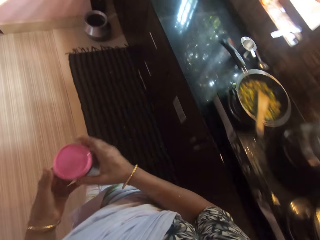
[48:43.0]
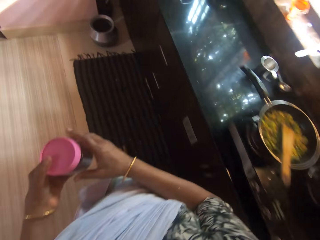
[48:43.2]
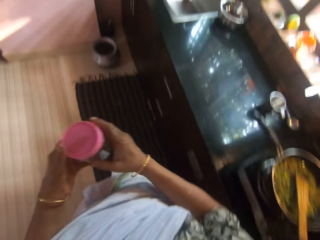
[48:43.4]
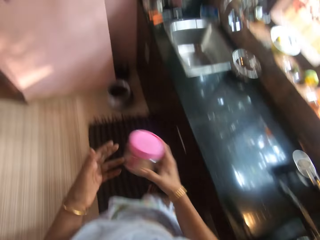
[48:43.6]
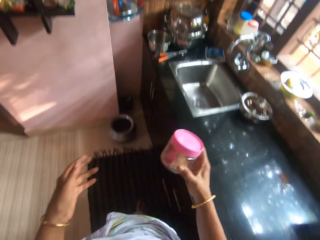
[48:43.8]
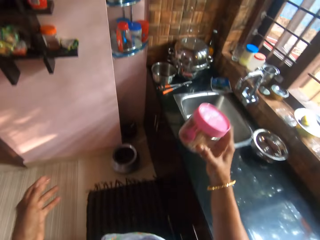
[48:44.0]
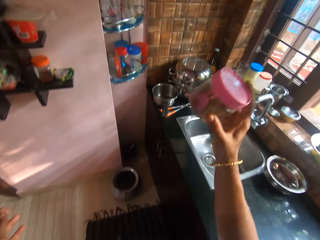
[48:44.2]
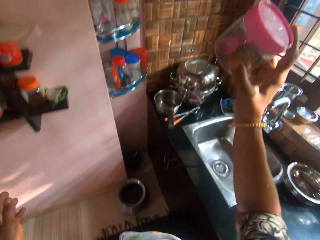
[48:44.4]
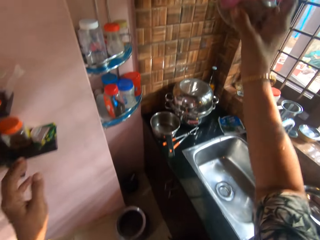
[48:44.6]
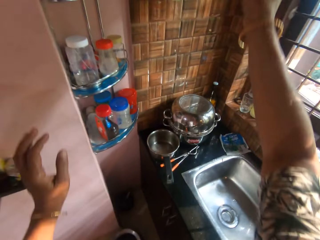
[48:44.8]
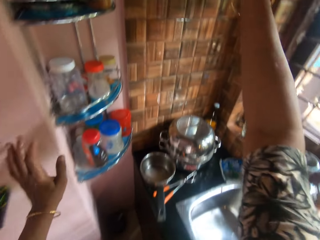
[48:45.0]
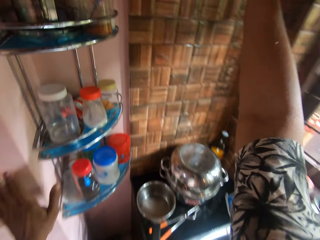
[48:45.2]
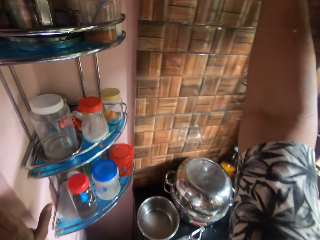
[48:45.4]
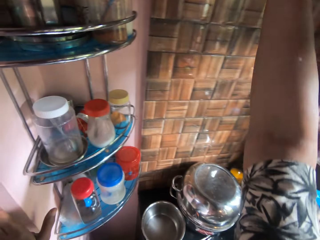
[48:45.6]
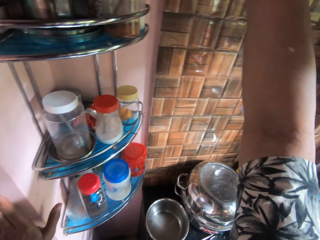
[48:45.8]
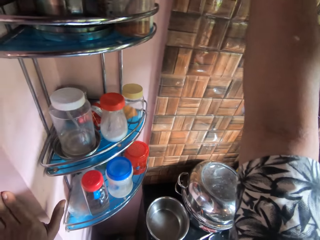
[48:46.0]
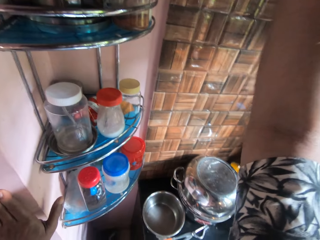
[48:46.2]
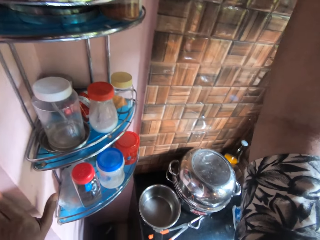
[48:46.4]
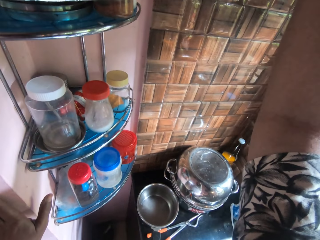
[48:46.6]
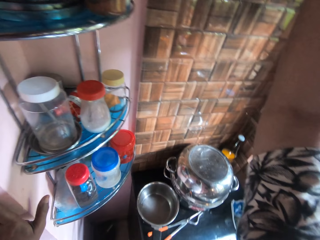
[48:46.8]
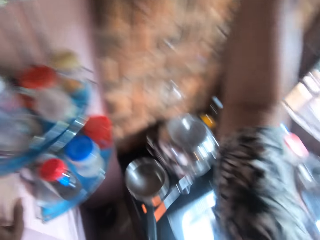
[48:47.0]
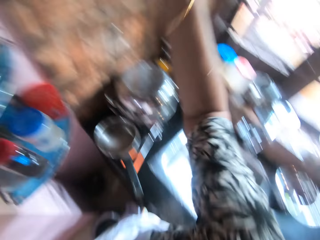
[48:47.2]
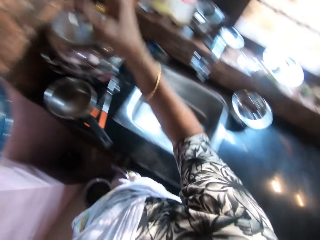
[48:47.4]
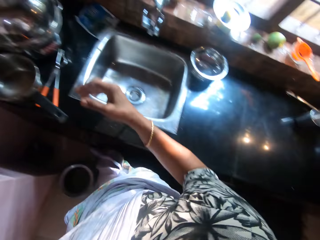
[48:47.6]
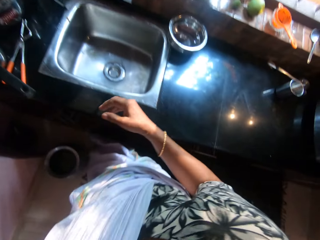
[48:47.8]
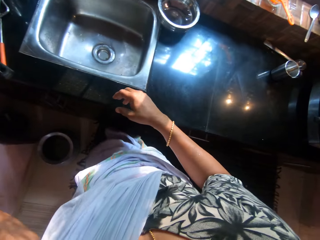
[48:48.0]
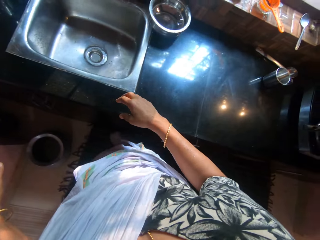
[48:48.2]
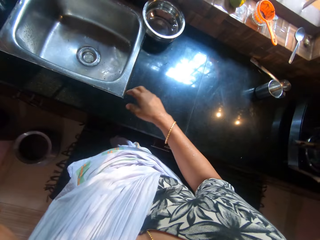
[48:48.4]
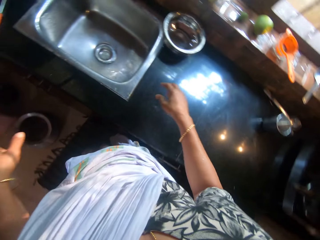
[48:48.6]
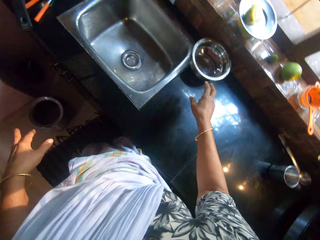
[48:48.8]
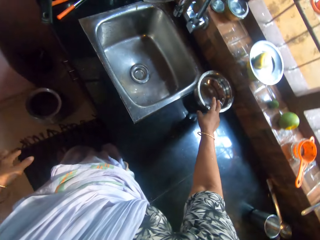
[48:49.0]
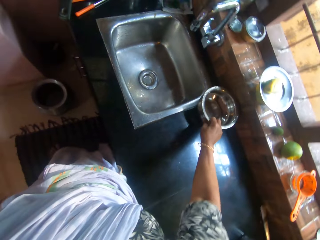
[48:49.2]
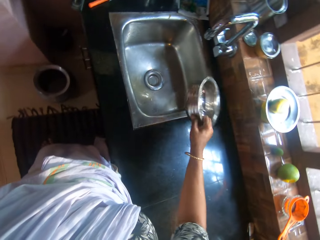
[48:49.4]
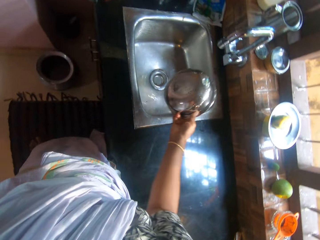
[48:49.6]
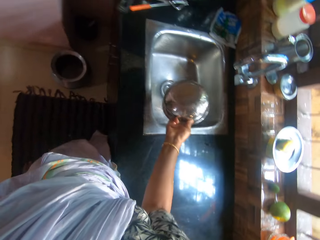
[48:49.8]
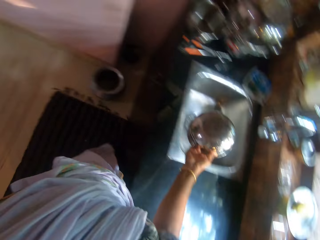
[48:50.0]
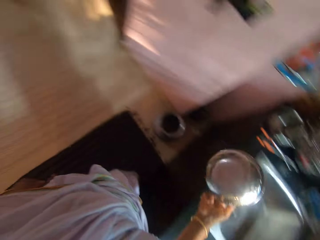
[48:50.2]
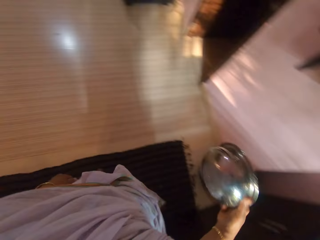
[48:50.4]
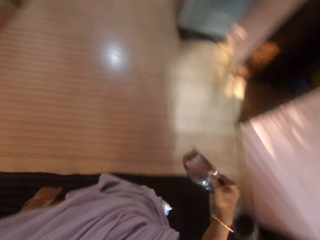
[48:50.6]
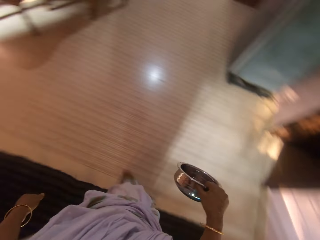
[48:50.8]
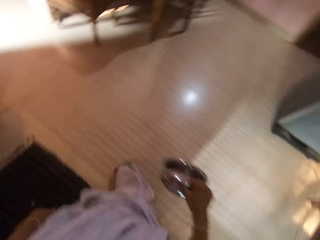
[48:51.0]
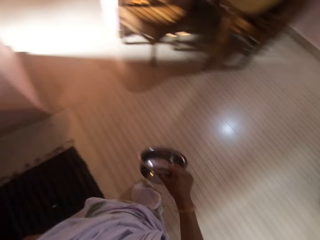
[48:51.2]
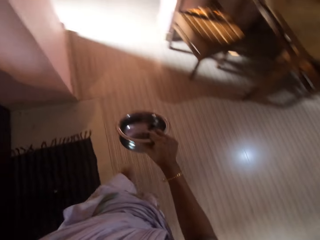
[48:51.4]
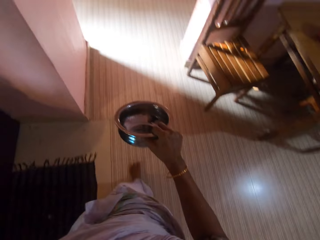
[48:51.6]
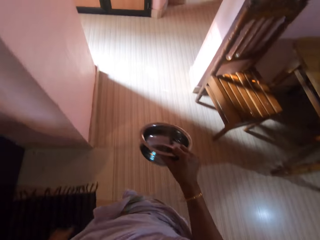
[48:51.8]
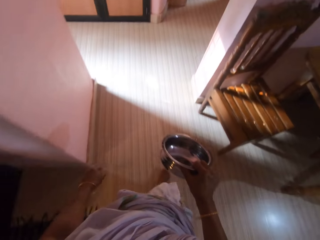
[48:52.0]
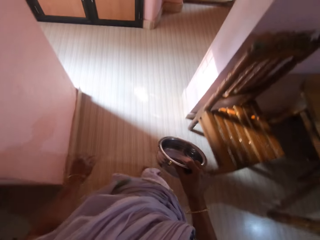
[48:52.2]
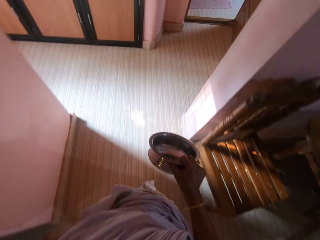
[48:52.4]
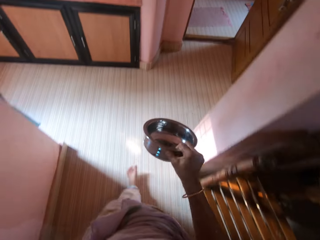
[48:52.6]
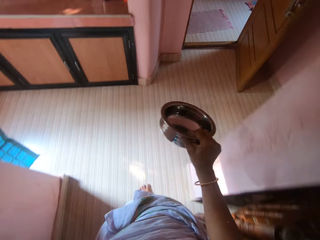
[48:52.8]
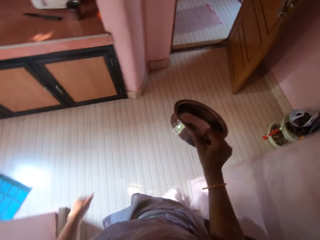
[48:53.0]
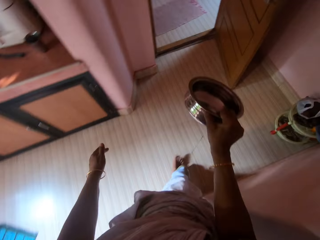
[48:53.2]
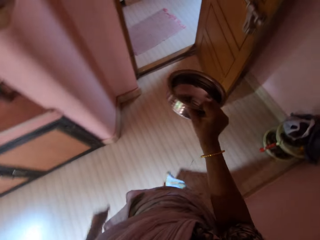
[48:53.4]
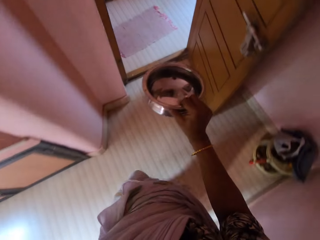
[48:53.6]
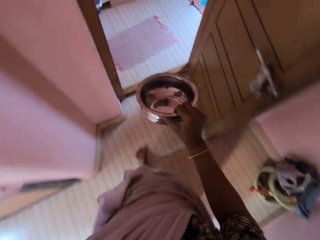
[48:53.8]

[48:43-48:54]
The camera wearer passes the can from her left hand to her right hand. She touches the can in her right hand with her left hand. She drops the can on the cabinet with her right hand. She leans on the wall with her left hand. She picks up the bowl from the slab with her right hand. She carries the bowl. She turns the bowl with her right hand.

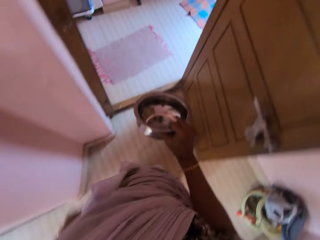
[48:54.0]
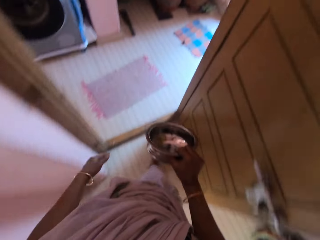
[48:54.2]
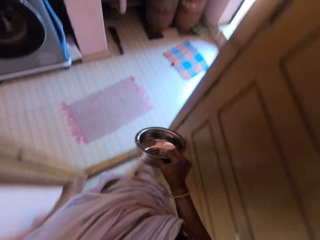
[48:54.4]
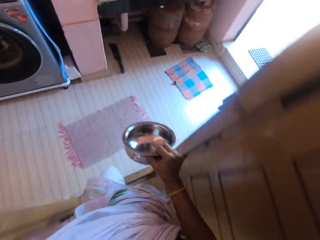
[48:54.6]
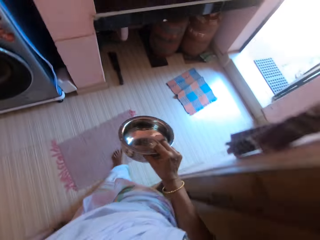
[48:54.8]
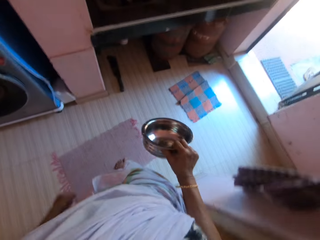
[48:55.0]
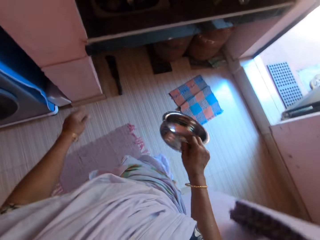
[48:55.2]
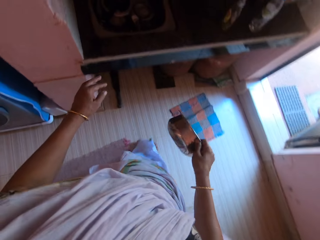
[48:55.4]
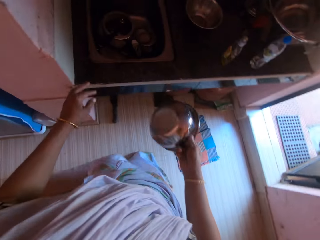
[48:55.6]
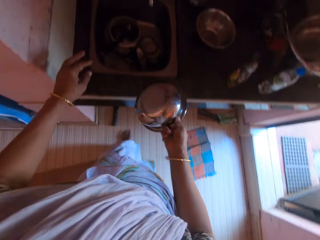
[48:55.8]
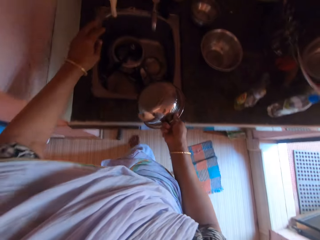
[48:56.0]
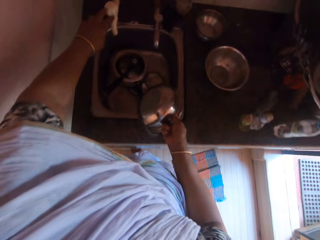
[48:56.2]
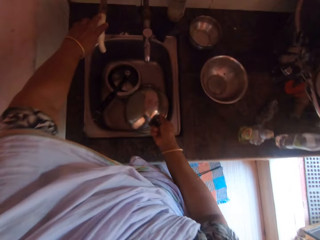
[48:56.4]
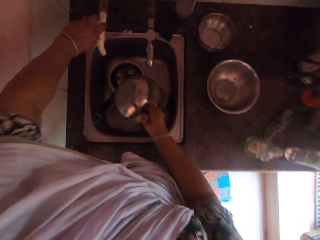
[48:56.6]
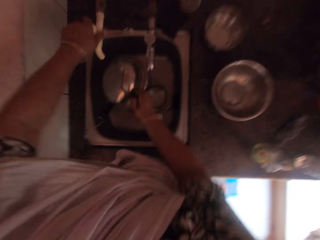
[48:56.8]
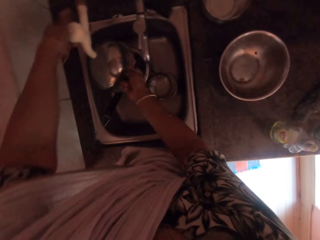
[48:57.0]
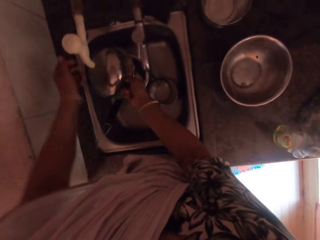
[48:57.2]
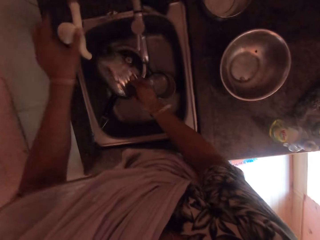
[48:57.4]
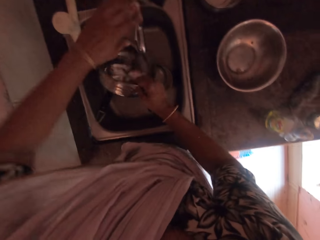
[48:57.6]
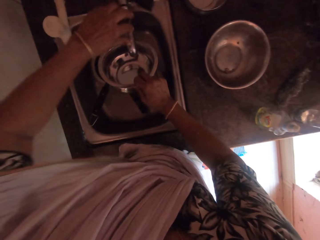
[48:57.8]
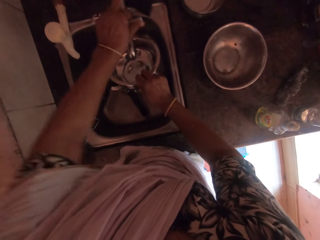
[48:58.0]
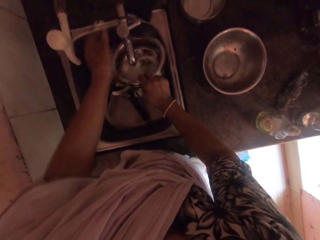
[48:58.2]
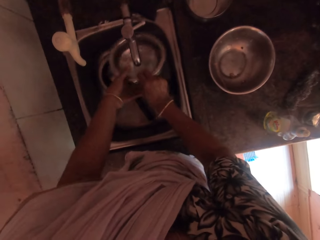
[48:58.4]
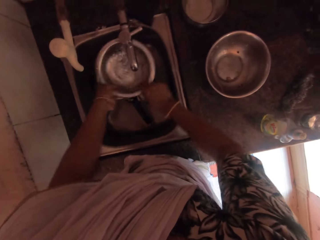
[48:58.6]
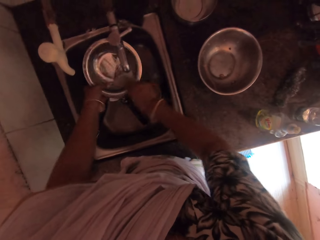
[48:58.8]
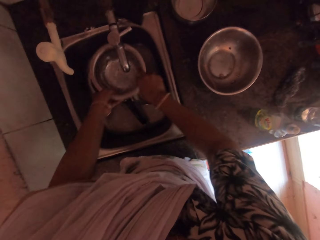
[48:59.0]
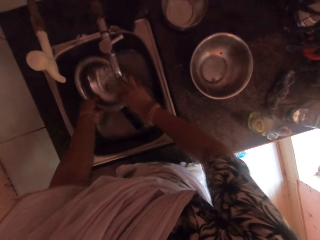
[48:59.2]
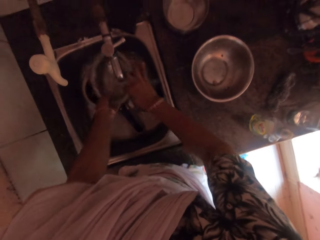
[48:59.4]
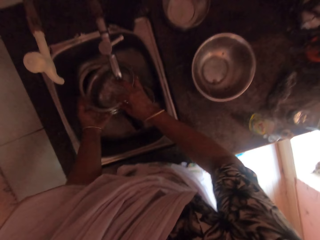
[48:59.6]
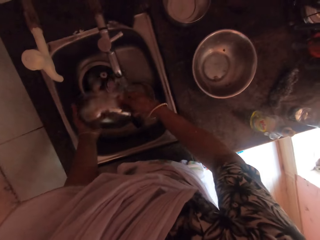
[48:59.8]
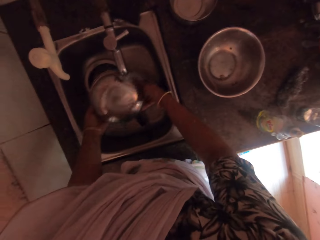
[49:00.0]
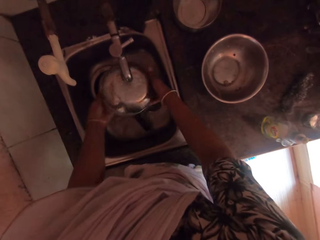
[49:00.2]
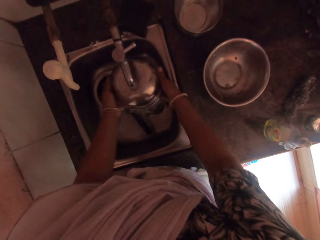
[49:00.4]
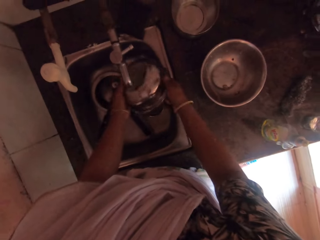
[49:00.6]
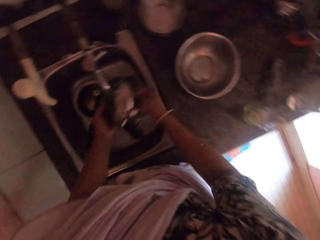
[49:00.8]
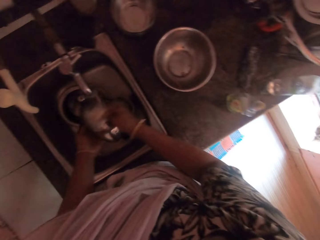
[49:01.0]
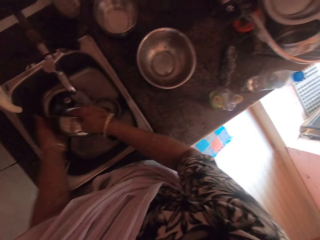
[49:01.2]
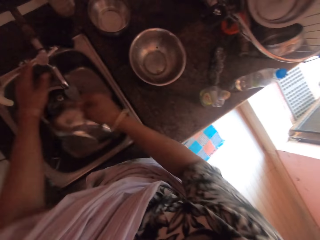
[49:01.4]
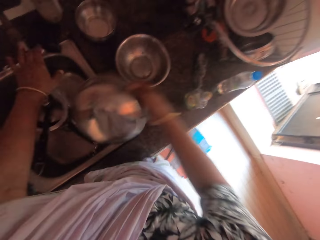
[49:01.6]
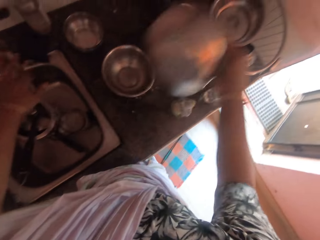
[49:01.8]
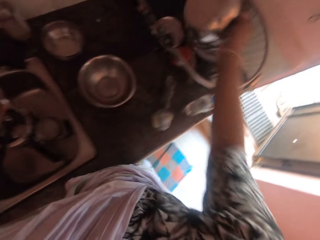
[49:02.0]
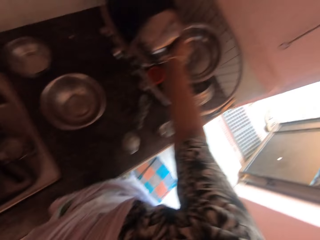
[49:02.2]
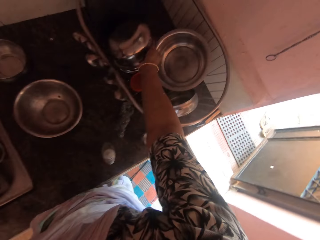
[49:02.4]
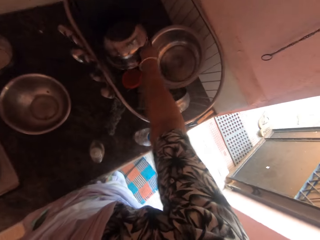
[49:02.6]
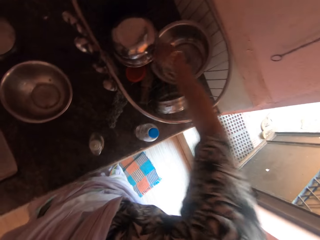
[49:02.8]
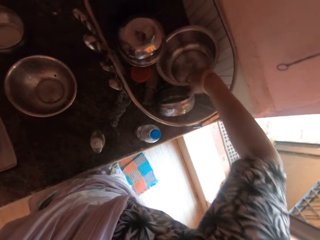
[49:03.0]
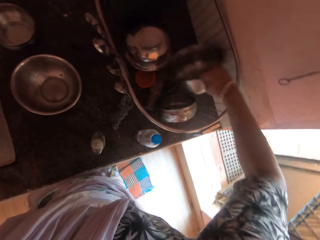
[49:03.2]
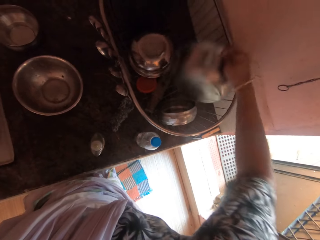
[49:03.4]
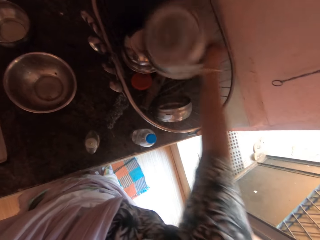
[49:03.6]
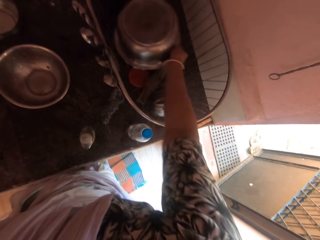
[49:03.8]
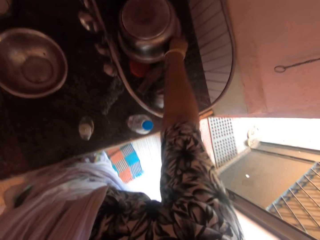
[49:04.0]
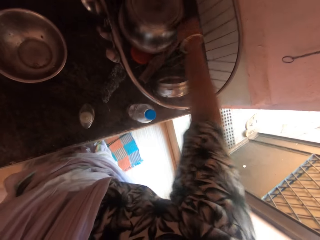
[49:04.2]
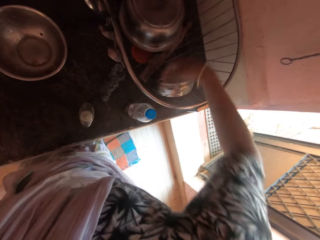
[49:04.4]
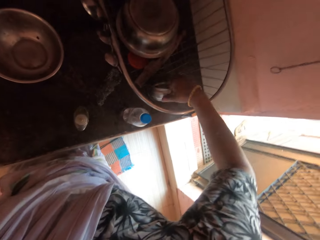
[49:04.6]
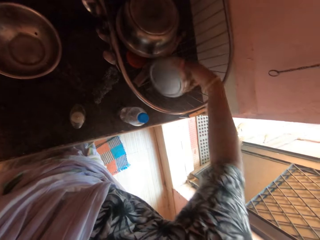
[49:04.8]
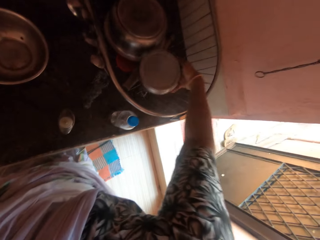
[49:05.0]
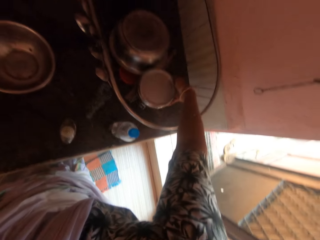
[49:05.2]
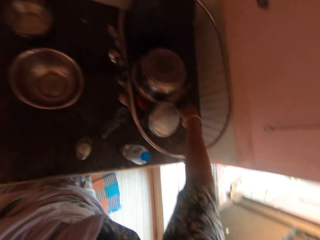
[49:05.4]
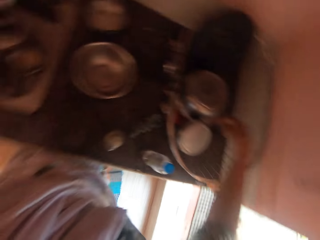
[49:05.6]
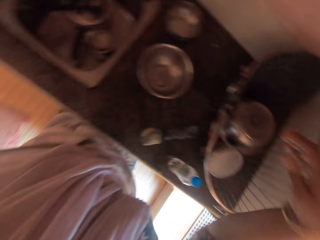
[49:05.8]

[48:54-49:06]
The camera wearer turns a tap knob with her left hand. She turns on the tap with her left hand. She rinses the bowl with her hands and water from the tap. She fills the bowl with water. She turns off the tap with her left hand. She drops the bowl in a basket with her right hand. She picks a bowl from the basket with her right hand. She turns the bowl with her right hand. She drops the bowl on the bowl in the basket with her right hand. She organizes the utensils in the rack. She flips a bowl in the basket with her right hand.
